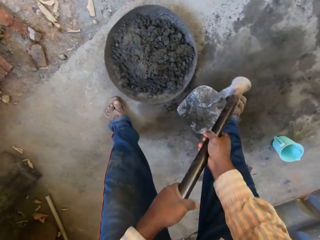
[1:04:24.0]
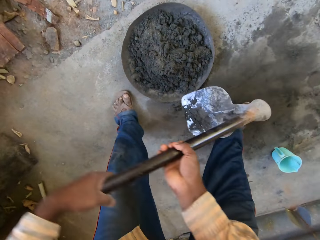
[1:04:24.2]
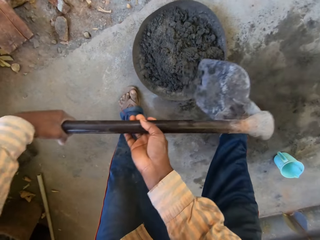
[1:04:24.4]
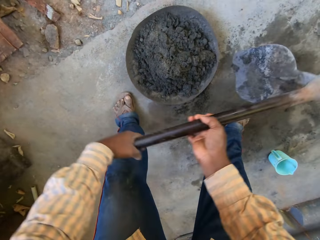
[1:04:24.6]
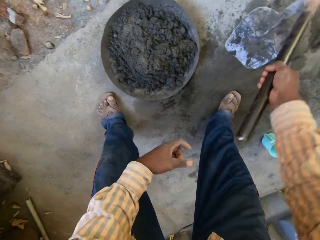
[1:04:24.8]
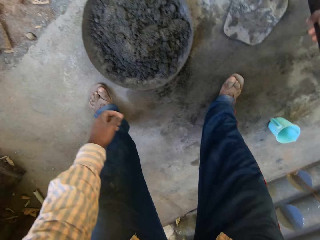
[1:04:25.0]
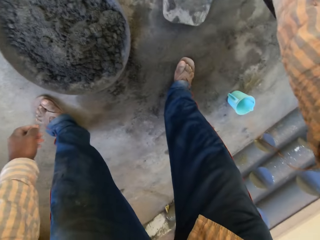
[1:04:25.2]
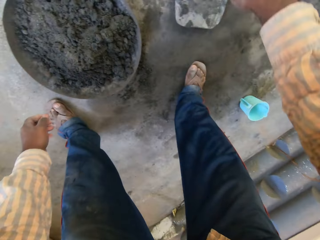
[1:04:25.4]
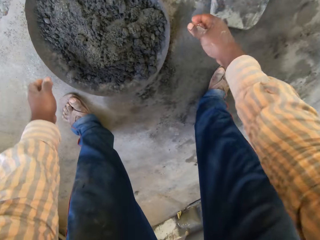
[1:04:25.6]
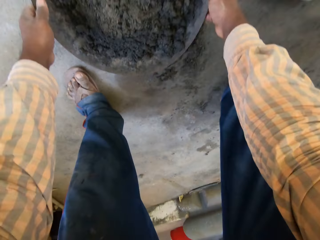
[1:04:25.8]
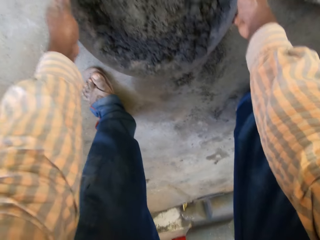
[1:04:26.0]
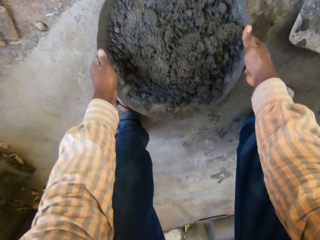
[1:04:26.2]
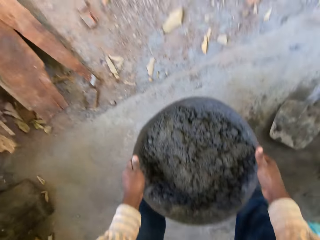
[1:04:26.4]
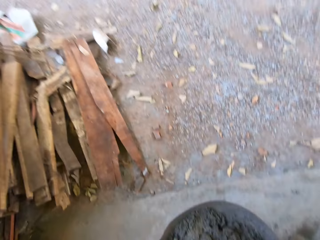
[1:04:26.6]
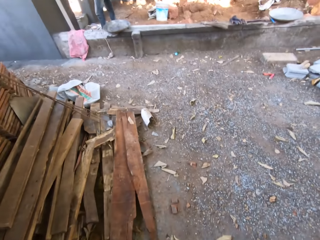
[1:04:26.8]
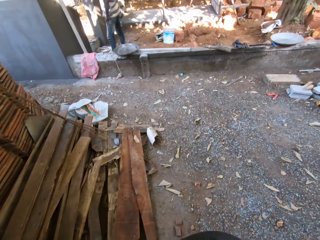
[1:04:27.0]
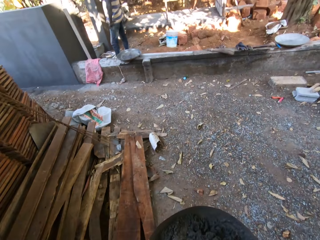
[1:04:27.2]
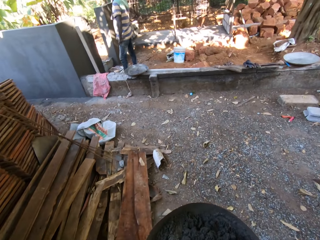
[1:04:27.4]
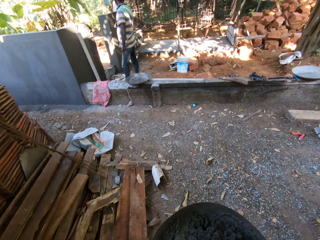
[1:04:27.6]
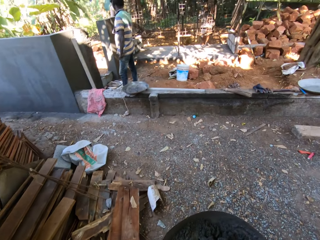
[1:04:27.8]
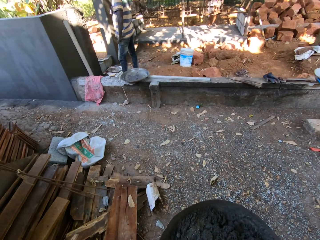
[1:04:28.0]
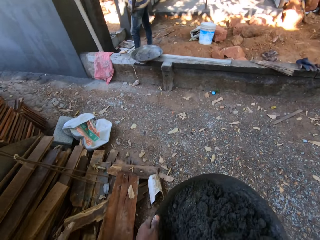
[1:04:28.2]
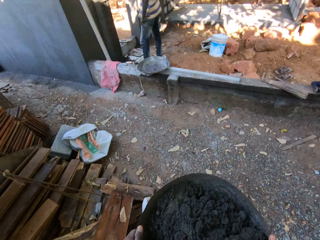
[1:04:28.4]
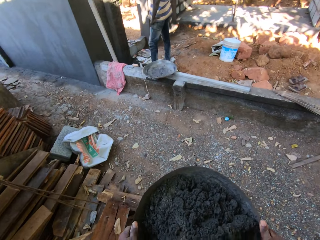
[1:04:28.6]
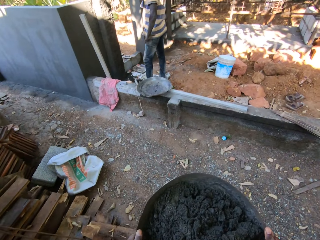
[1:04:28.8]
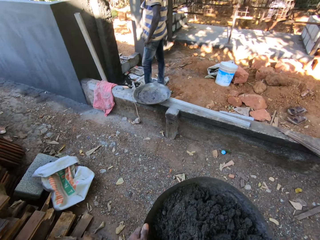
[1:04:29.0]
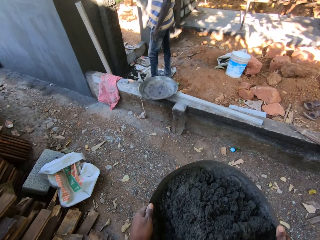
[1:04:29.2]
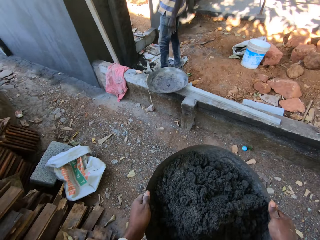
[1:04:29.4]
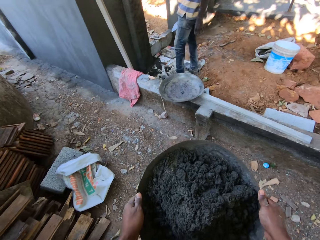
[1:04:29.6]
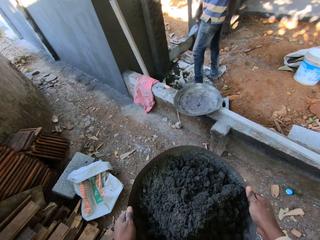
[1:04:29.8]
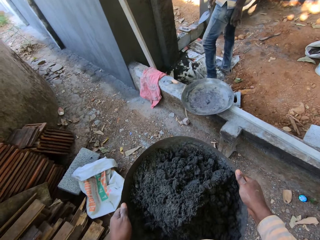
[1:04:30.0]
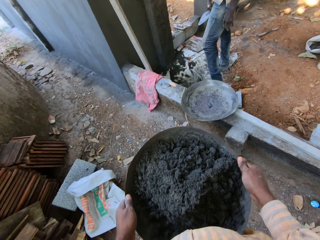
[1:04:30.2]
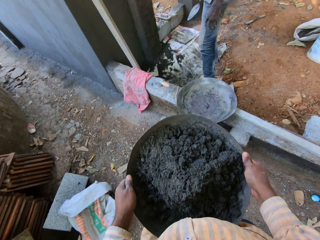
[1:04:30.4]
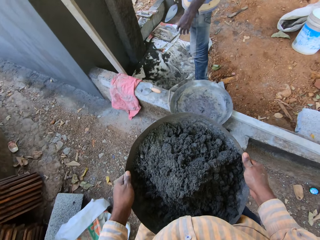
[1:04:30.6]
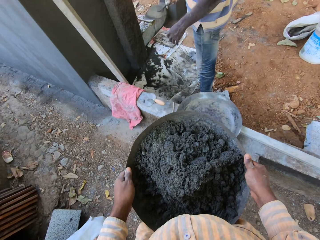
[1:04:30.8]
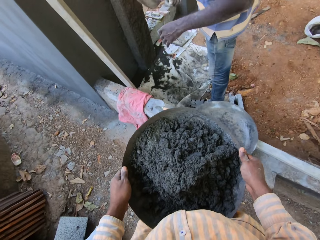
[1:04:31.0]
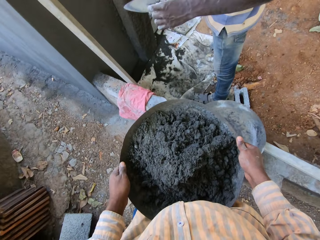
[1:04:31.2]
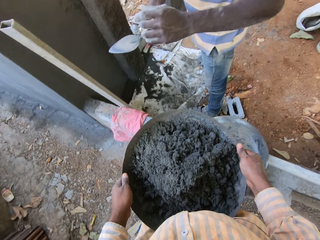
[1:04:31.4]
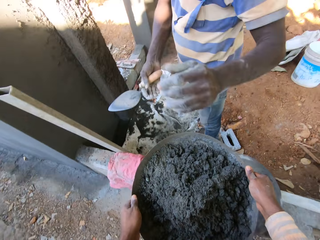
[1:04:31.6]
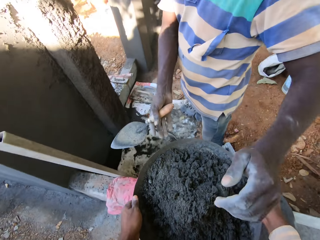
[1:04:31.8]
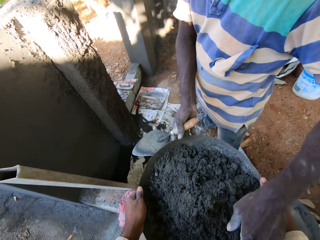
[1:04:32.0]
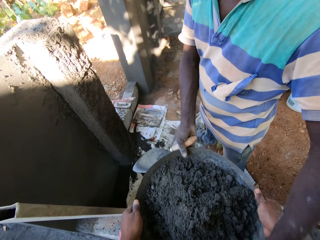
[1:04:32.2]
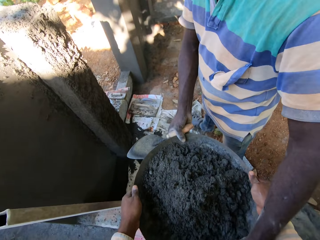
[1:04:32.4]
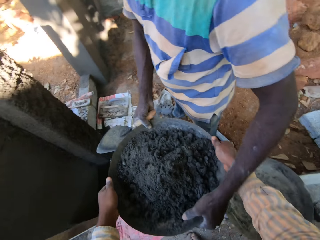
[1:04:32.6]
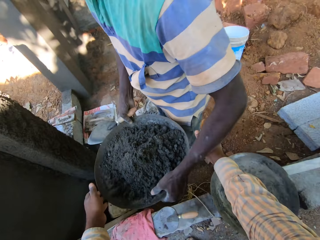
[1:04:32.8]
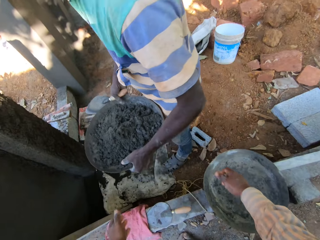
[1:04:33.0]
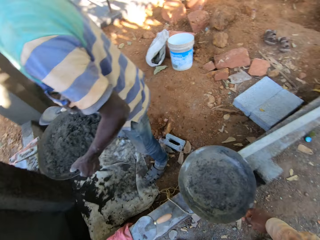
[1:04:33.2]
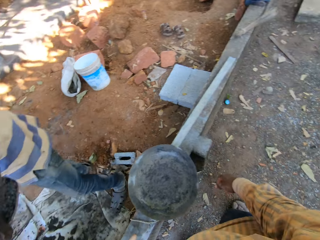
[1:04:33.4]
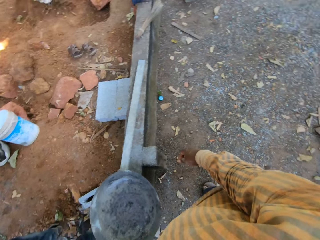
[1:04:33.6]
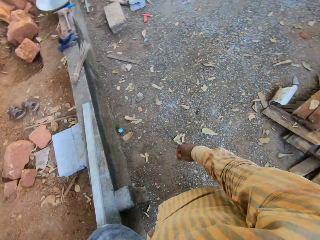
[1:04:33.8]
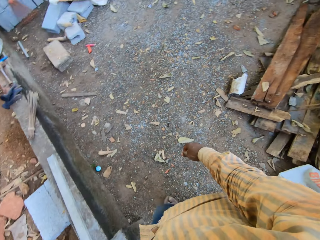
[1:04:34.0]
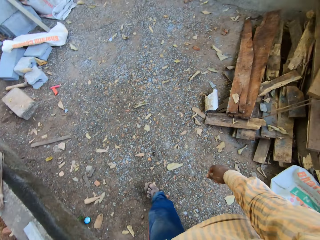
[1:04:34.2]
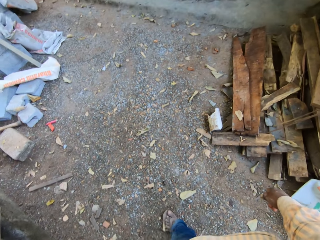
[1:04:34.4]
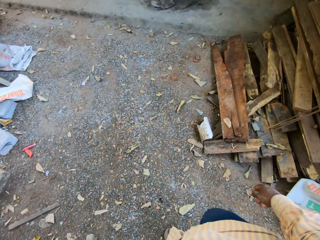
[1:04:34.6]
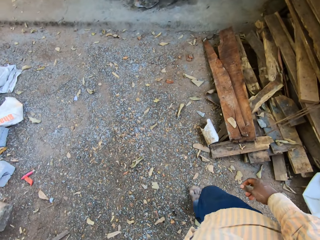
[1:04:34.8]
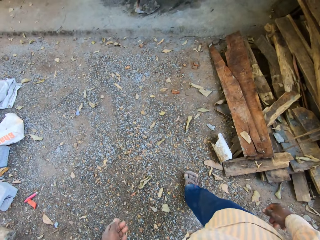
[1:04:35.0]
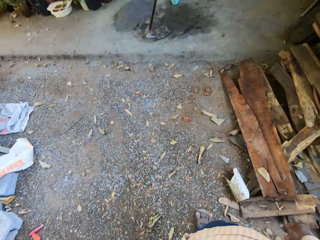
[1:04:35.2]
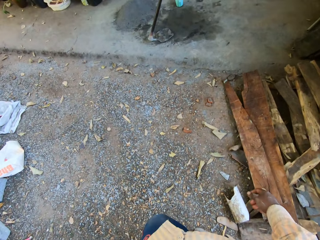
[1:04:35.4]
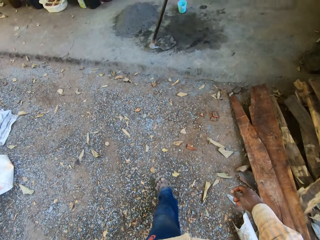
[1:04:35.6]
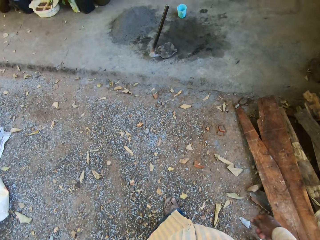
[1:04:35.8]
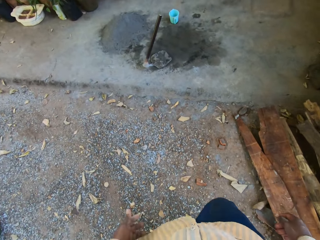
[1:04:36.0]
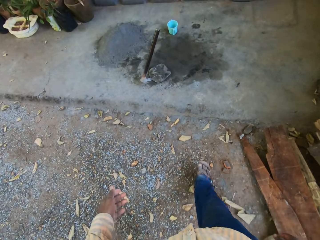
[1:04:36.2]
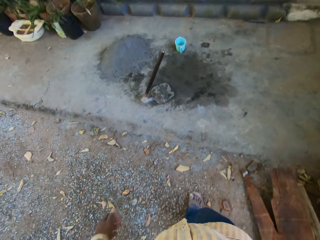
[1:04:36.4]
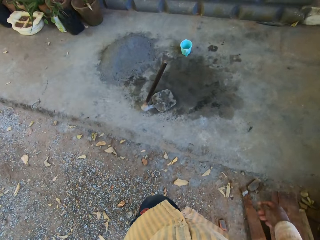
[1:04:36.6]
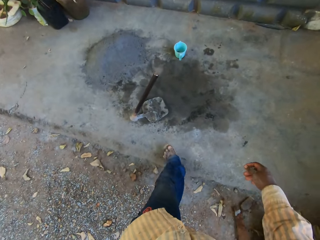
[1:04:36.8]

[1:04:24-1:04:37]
The camera wearer puts the mortar in the metal bowl. He places the hoe on the ground with his right hand. He puts the mortar in the metal bowl. He carries the tray of cement from the ground with both hands. He walks to a man. He gives the tray of cement to the man with both hands. He walks towards the jug.

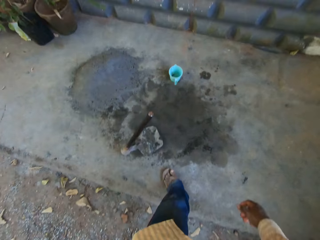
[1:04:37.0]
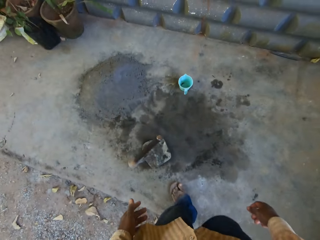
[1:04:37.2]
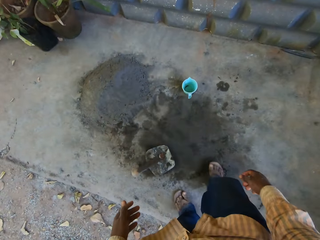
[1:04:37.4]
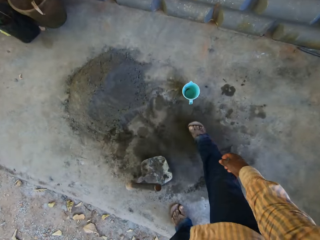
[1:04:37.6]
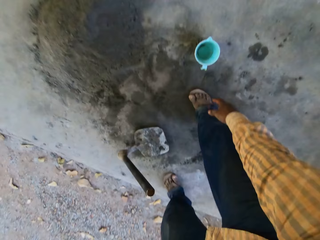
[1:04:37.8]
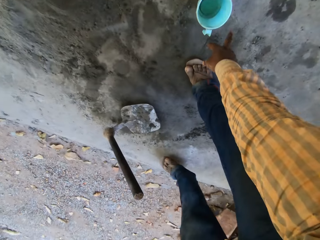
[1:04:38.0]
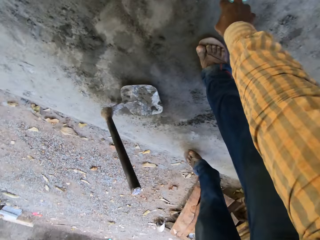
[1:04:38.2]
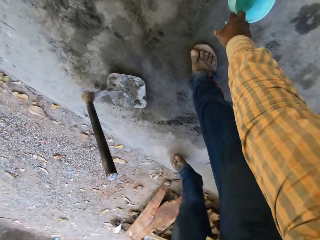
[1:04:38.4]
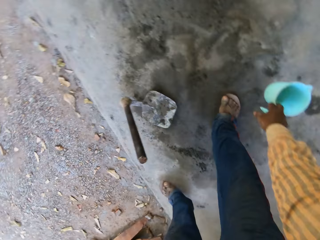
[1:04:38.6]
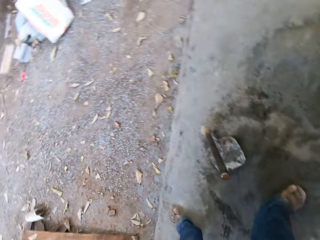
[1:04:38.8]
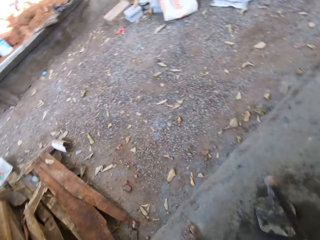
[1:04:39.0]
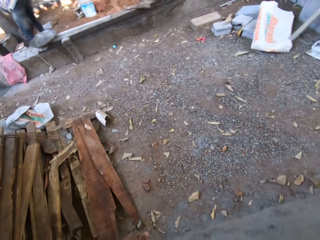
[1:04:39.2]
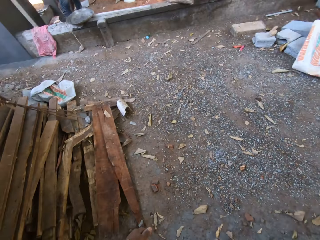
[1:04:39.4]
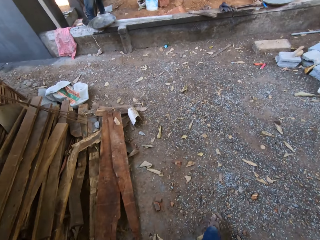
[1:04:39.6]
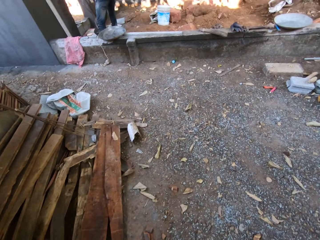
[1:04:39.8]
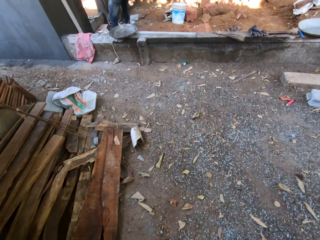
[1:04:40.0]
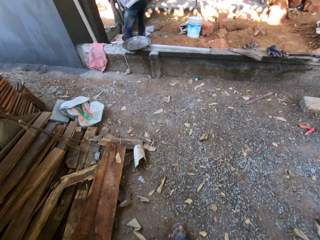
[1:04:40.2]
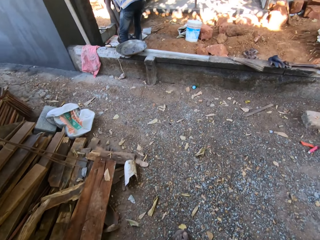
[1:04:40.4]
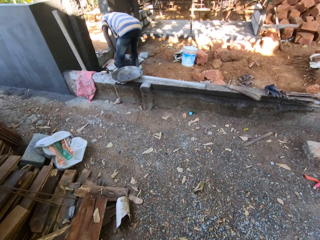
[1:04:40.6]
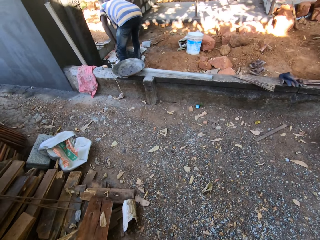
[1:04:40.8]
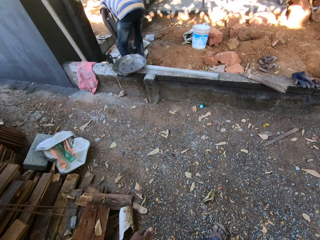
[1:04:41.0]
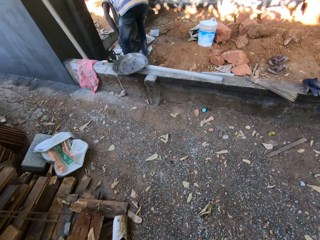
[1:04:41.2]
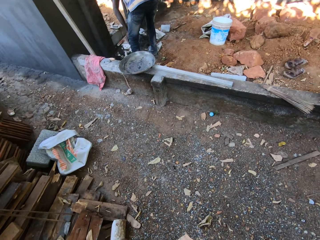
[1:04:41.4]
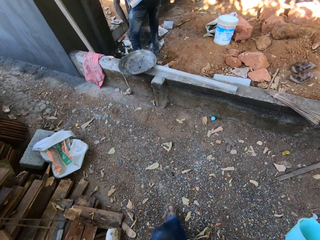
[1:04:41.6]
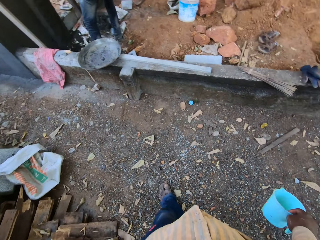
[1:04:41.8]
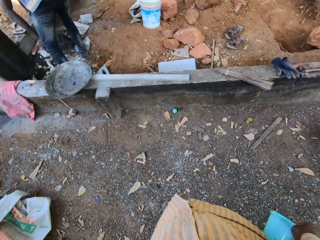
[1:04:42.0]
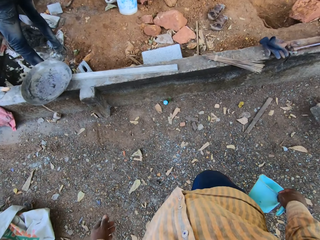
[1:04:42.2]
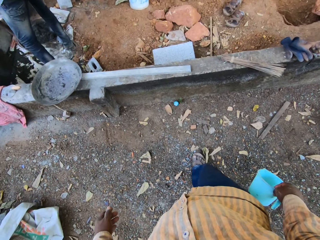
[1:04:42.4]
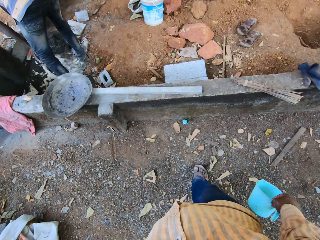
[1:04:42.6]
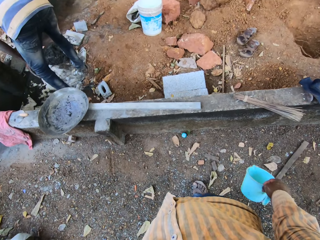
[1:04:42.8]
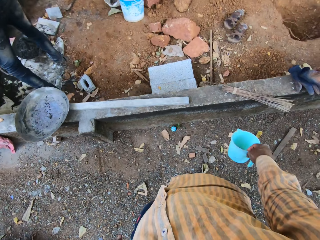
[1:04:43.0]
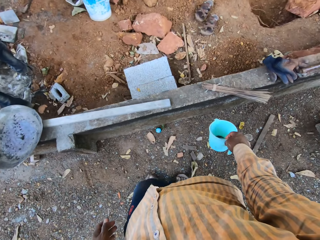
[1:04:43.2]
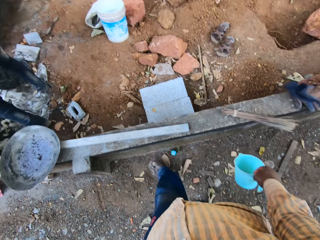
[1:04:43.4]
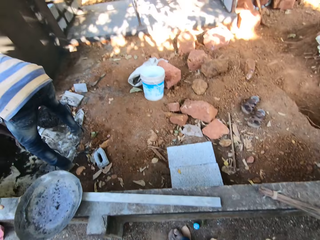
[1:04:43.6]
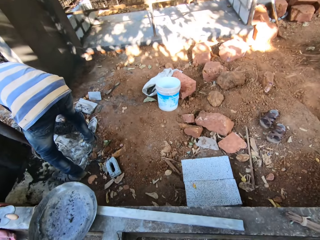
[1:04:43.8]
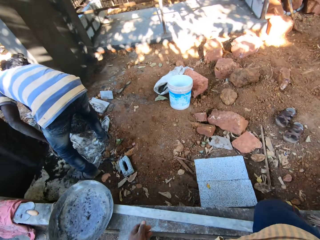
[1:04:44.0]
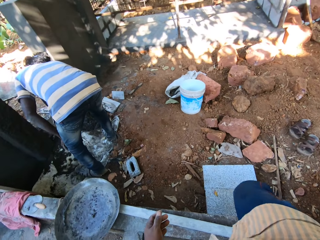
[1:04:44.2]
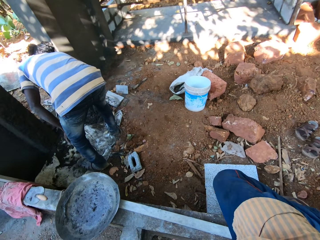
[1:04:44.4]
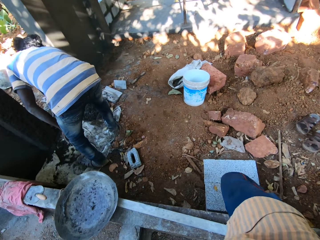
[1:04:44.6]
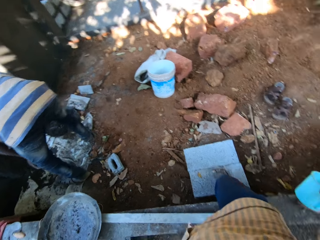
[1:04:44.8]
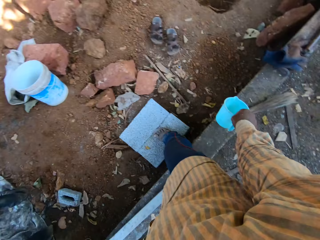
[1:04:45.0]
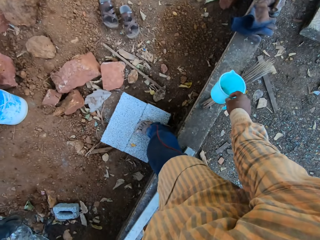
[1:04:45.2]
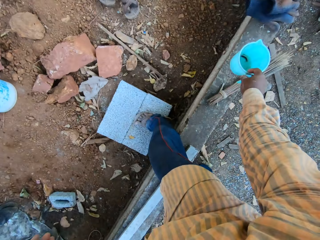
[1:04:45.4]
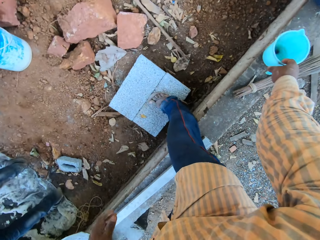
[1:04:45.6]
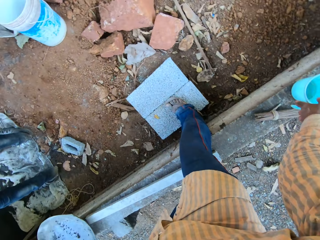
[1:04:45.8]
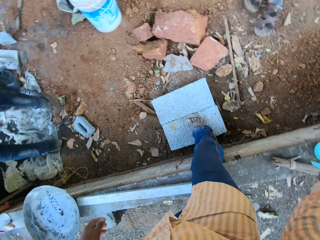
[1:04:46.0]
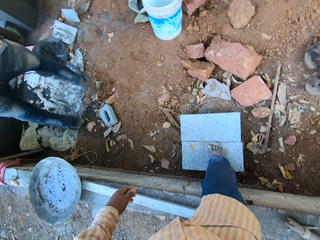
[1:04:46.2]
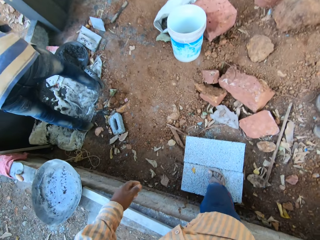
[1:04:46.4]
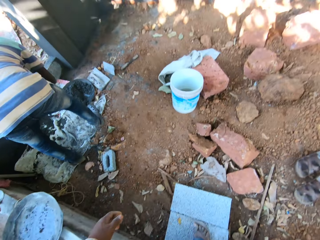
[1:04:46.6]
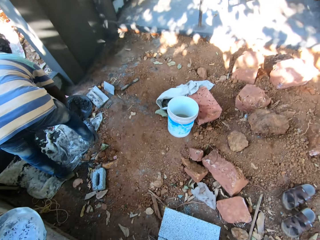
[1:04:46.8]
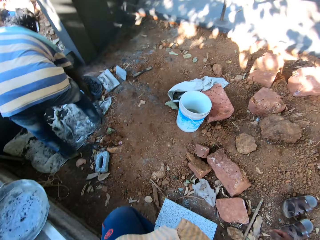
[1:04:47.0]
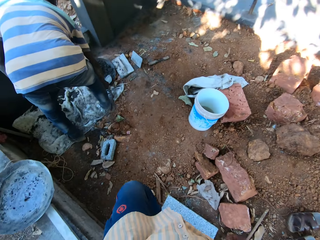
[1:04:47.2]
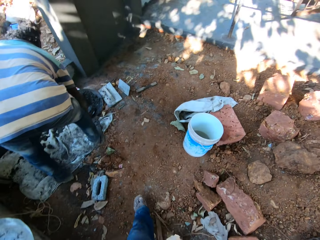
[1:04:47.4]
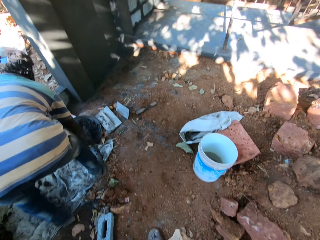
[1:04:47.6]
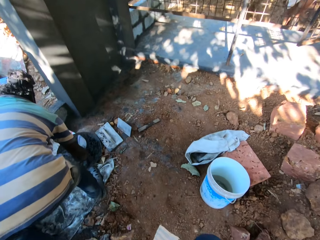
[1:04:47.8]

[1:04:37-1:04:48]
The camera wearer takes the cup of water from the ground with his right hand. A man mixes the cement in the pan with a hand trowel in his right hand. The camera wearer places the cup of water in his right hand on a pavement.
